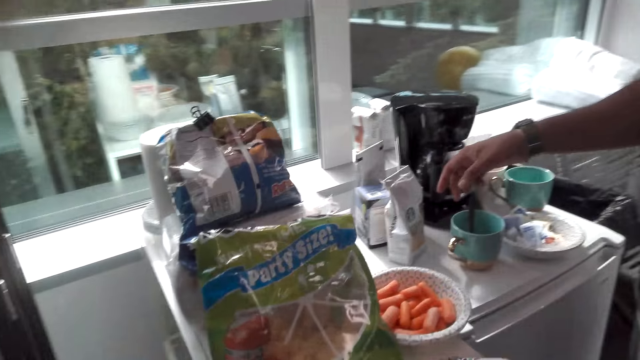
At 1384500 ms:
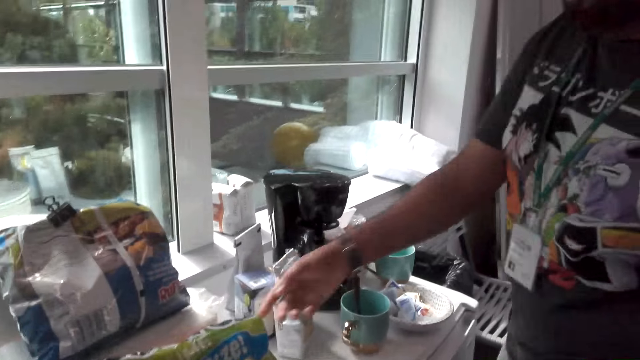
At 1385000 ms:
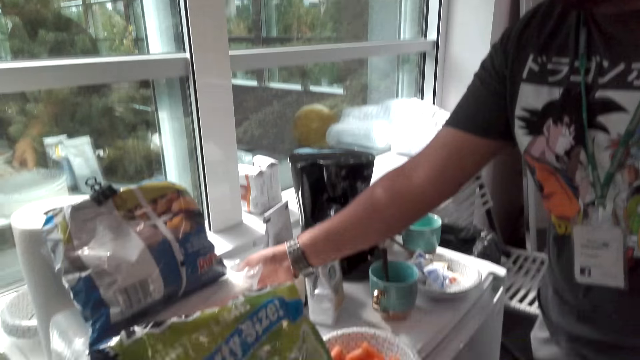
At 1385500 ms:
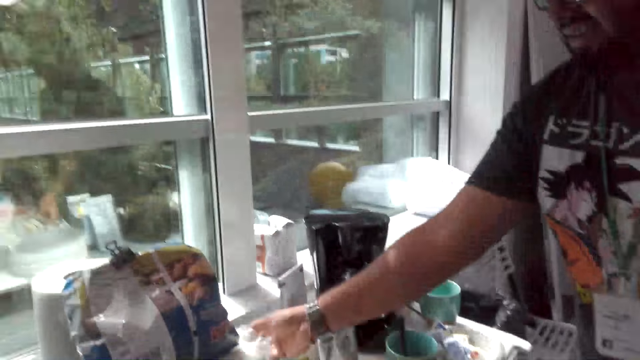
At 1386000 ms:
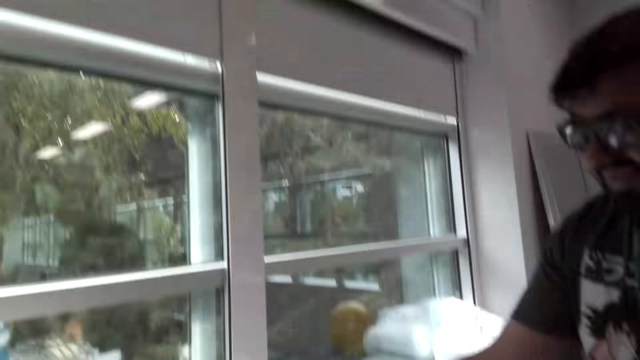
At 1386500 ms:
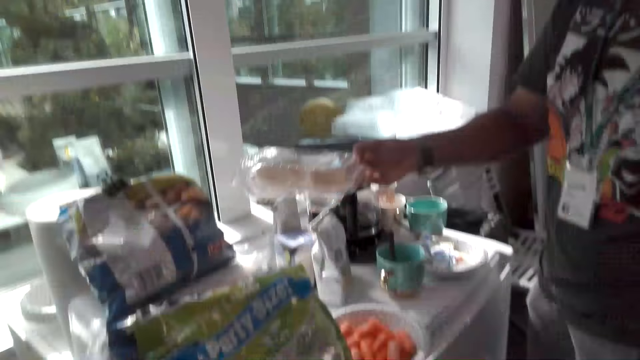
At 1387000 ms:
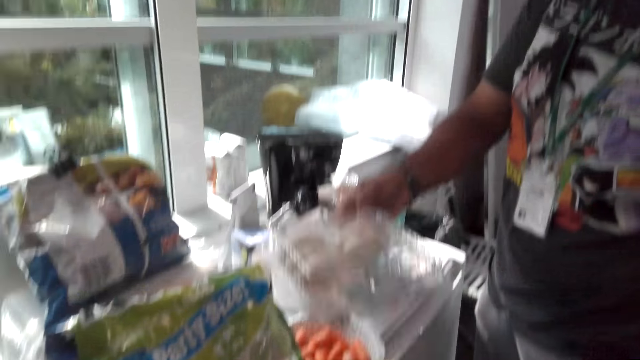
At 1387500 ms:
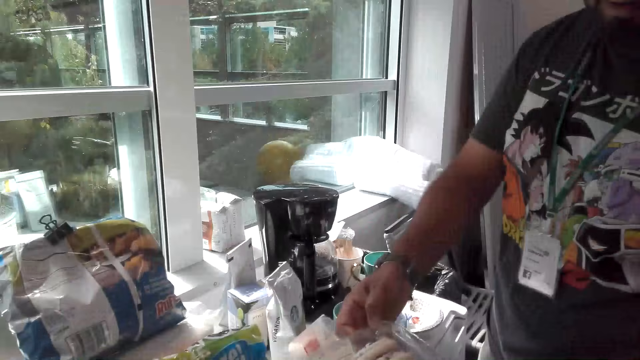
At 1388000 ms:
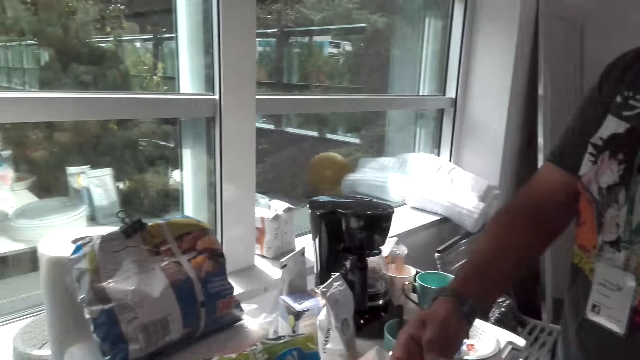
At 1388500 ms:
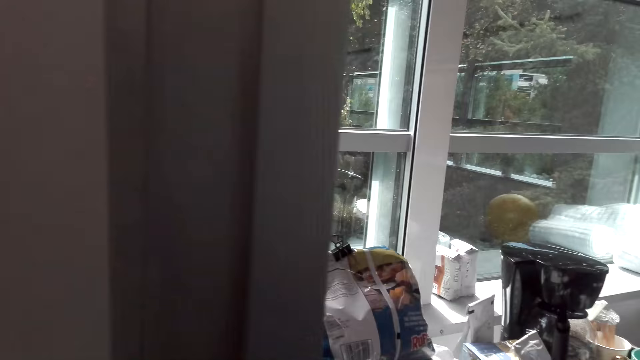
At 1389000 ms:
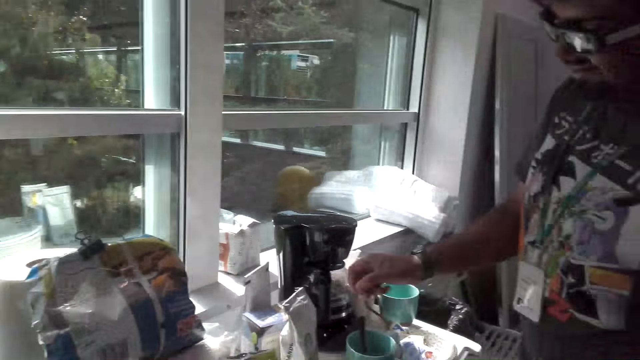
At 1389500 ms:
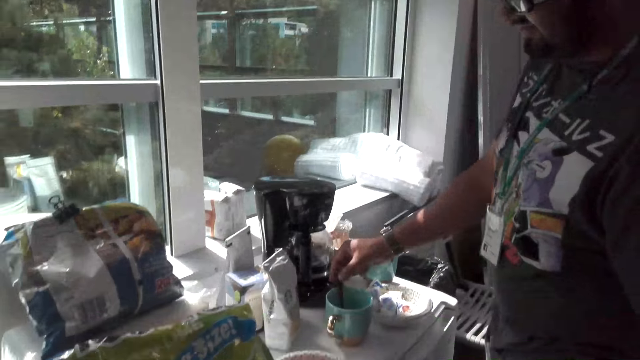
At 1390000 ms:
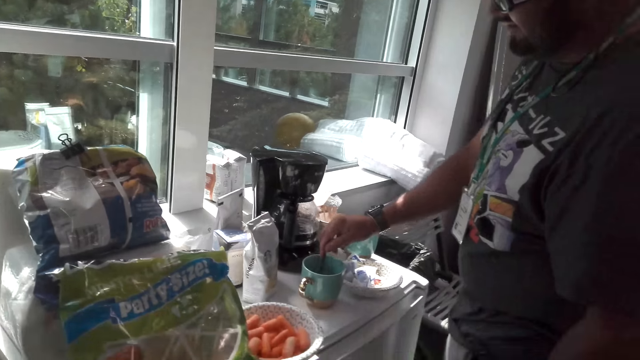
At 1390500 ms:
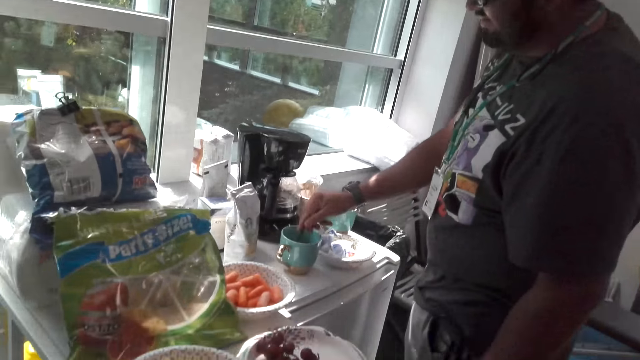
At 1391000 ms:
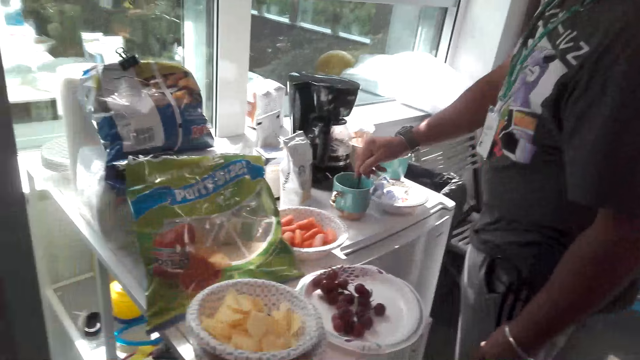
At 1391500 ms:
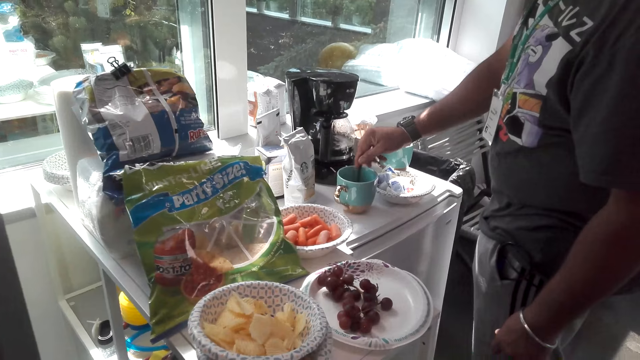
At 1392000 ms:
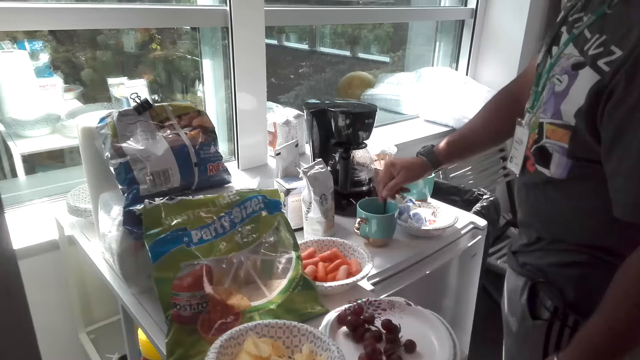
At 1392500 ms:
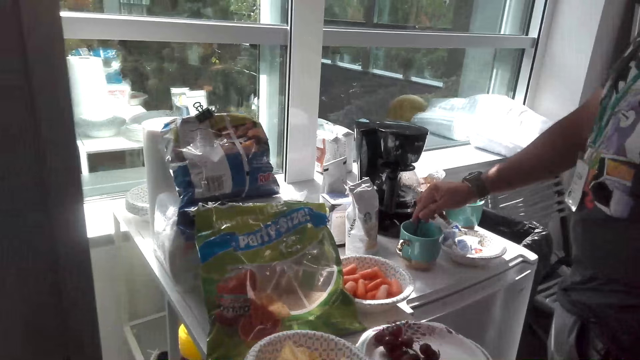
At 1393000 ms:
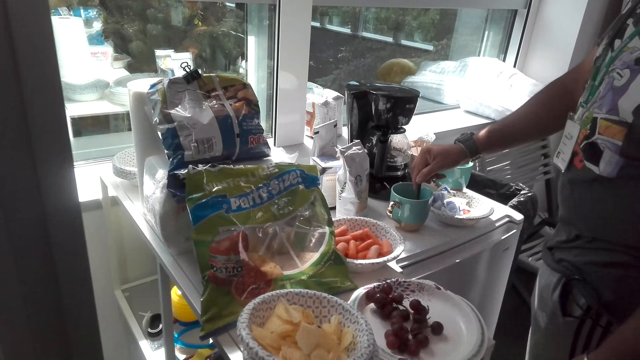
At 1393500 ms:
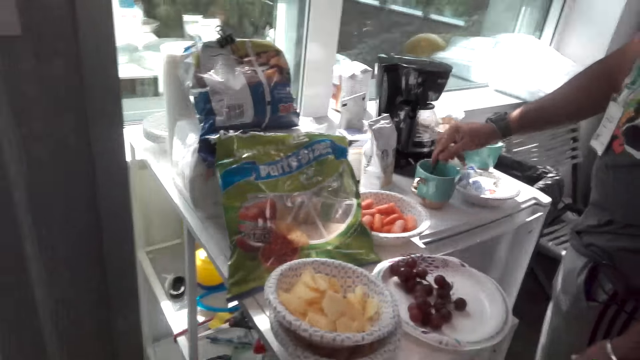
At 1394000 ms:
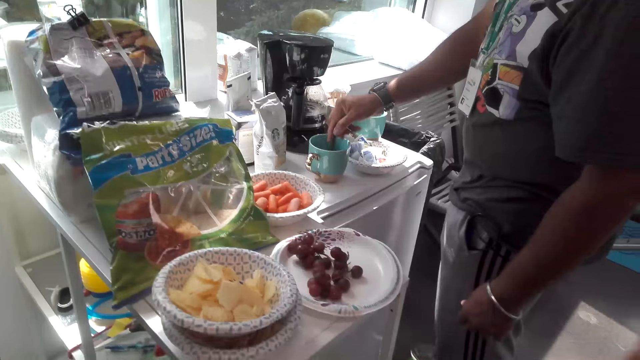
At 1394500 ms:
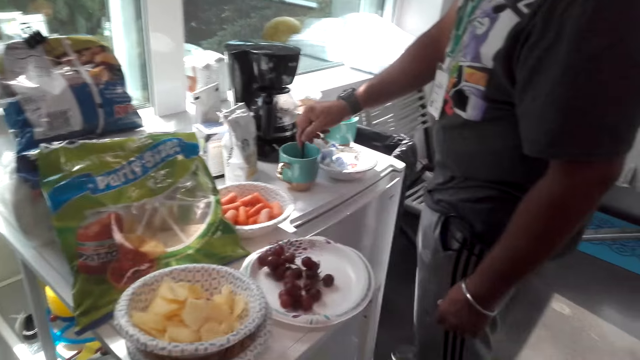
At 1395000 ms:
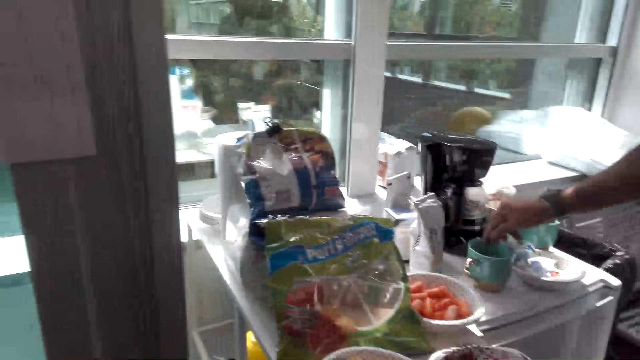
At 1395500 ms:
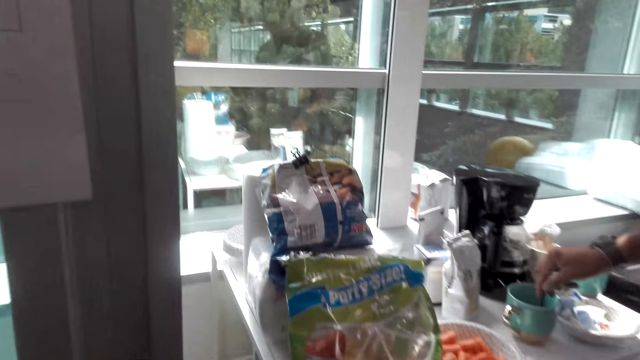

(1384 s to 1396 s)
A man picks cookies from the table. The man stirs the mixture in the cup with a spoon.

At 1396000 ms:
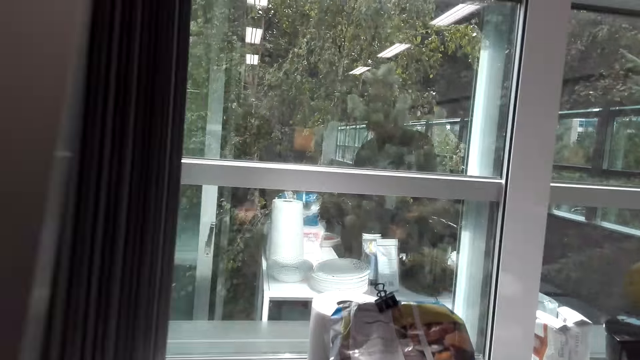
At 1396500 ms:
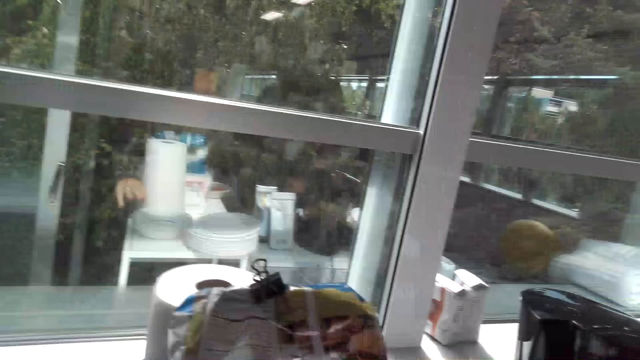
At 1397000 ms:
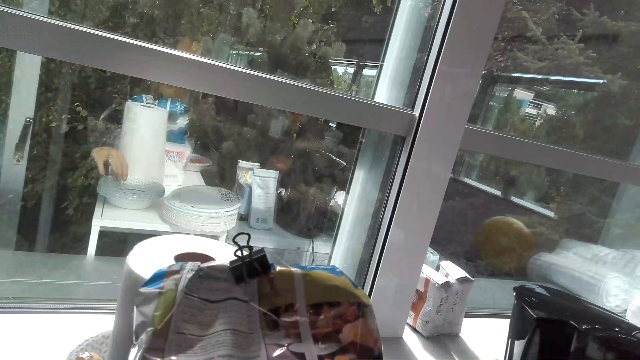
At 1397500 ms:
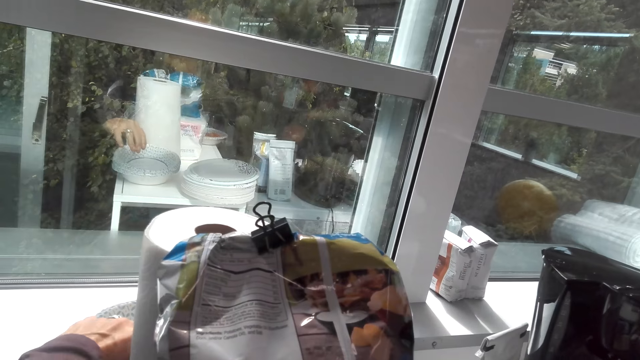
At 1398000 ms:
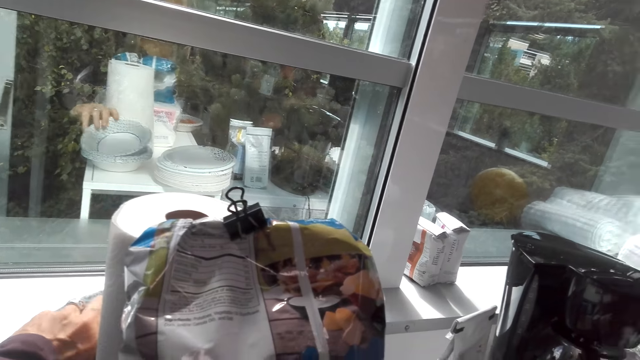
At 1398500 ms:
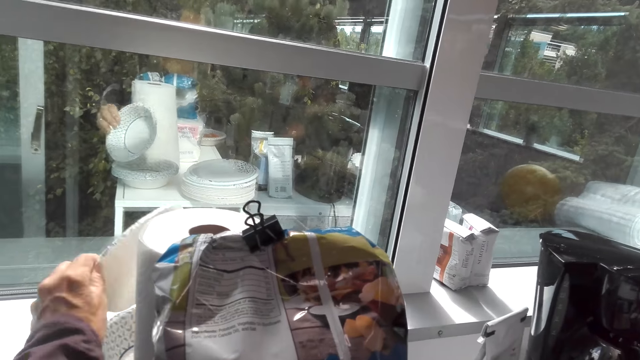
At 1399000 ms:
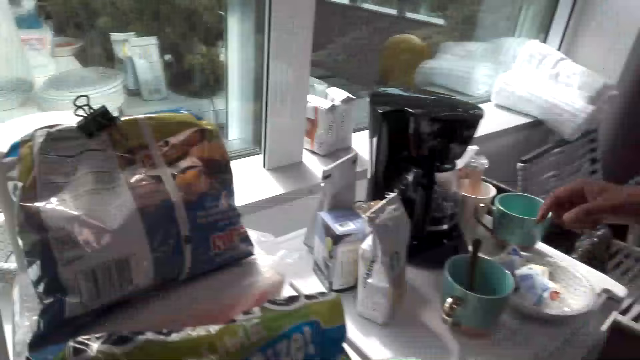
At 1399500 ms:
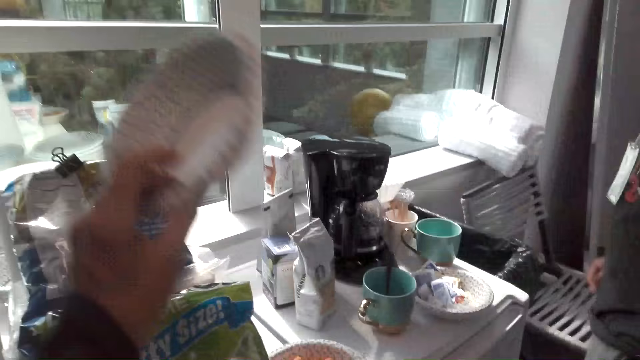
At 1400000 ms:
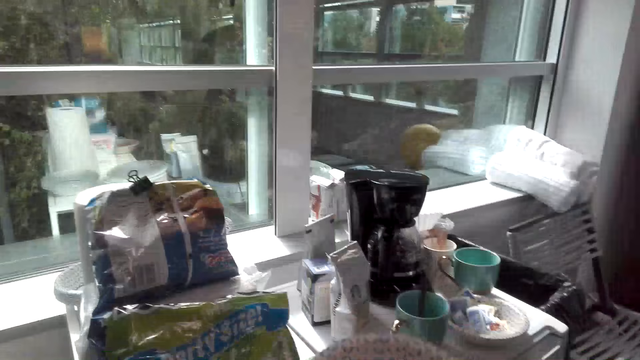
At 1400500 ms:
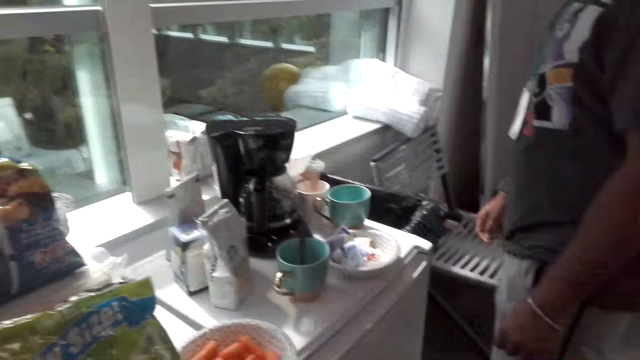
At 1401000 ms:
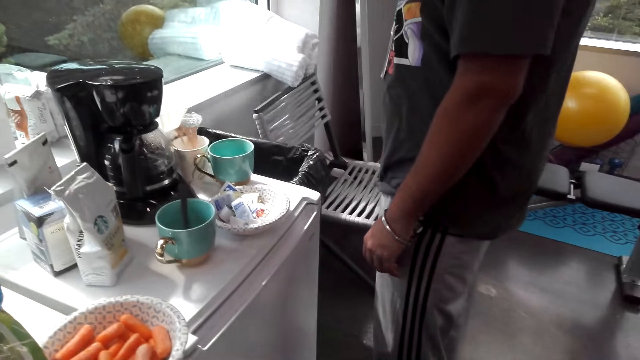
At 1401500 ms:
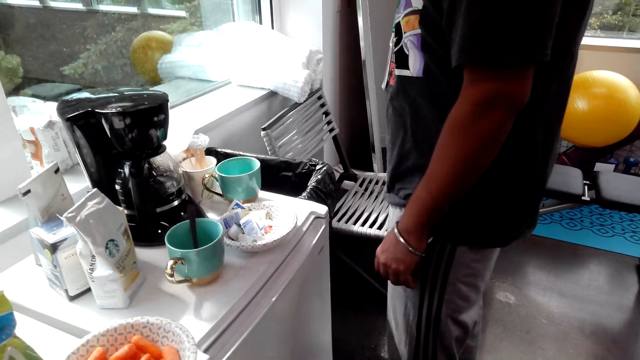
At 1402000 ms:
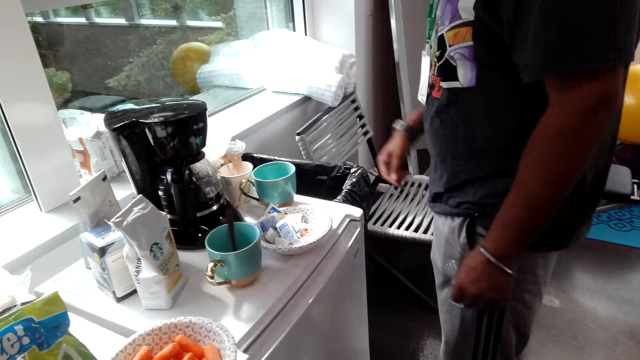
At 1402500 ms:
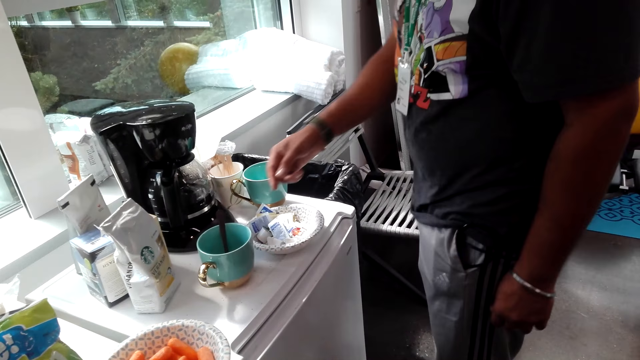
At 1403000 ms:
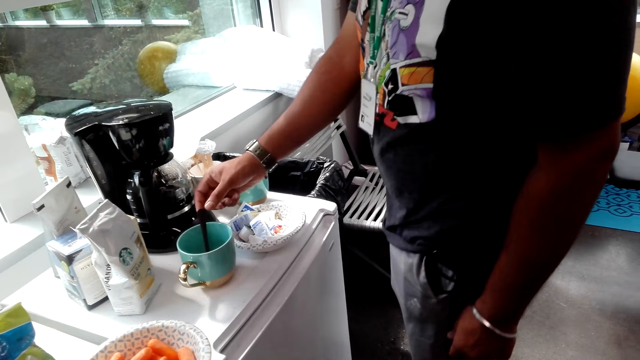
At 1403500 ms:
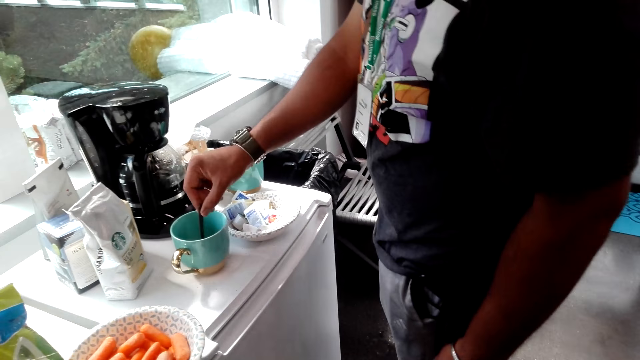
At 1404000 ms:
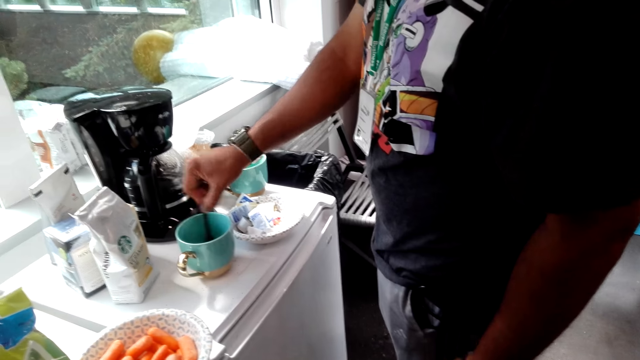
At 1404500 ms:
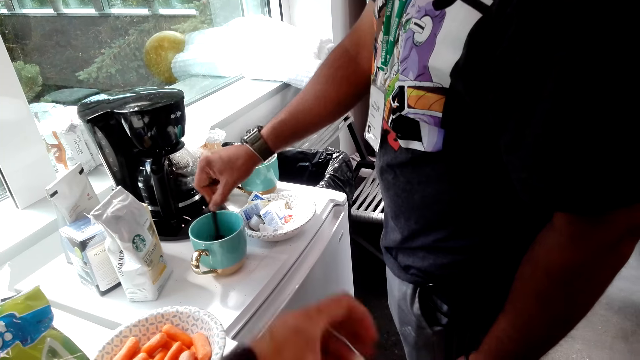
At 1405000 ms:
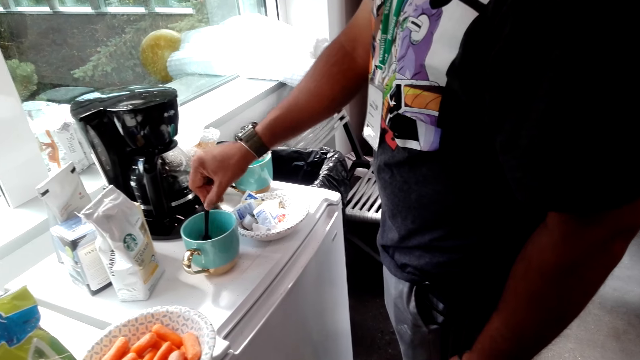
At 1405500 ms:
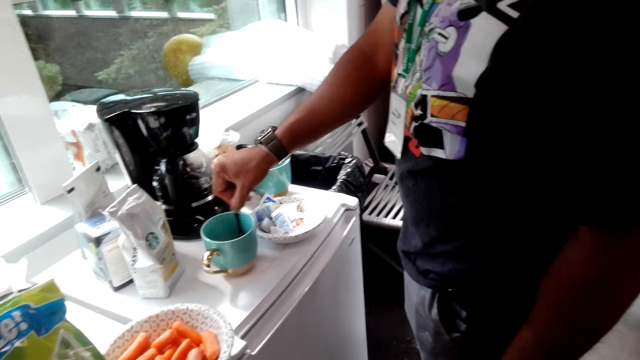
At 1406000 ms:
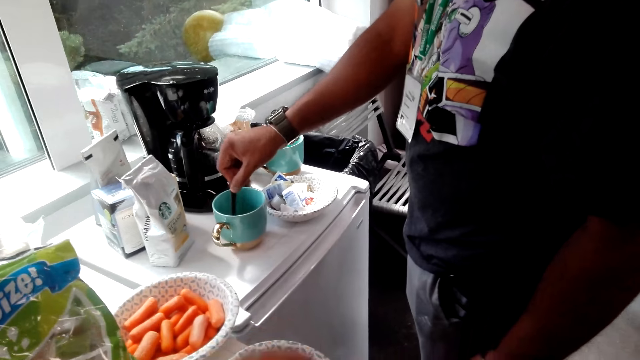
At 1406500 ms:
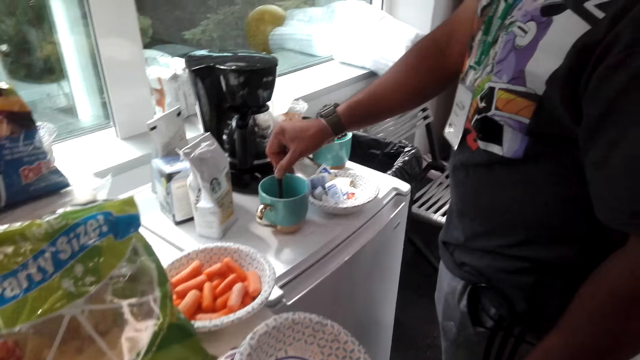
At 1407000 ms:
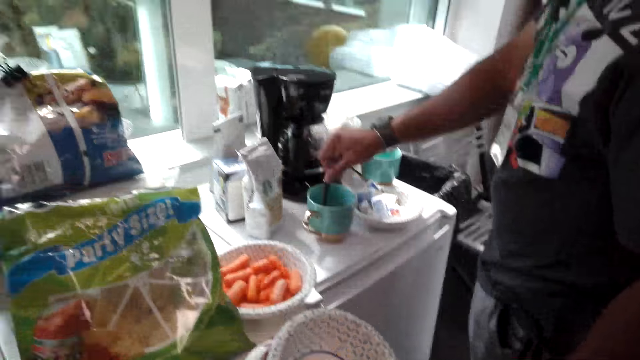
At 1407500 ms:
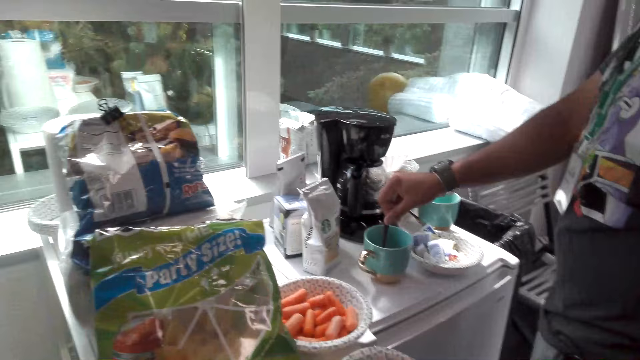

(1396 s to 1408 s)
The camera wearer picks a plate from the table with his left hand. A man stirs the mixture in the cup with a spoon.
